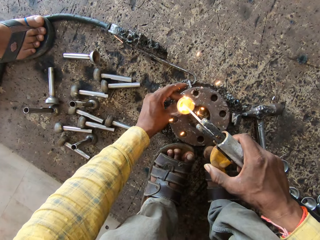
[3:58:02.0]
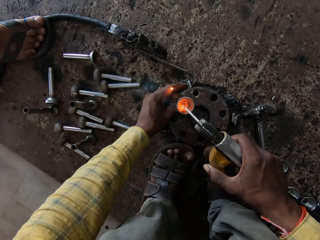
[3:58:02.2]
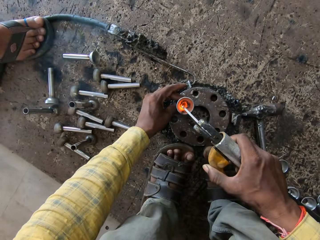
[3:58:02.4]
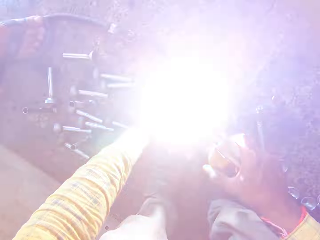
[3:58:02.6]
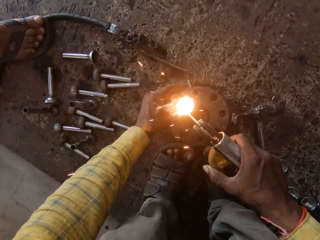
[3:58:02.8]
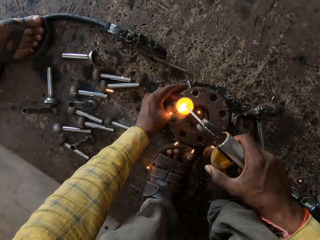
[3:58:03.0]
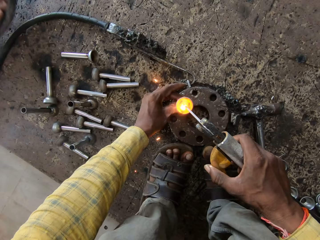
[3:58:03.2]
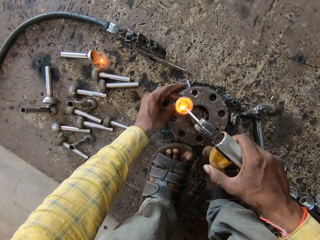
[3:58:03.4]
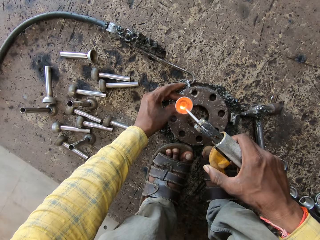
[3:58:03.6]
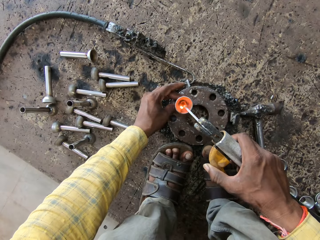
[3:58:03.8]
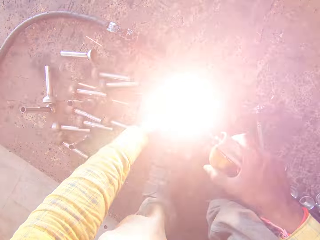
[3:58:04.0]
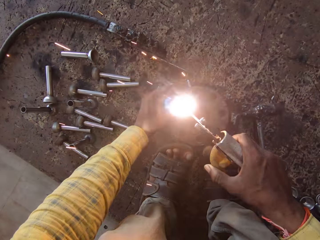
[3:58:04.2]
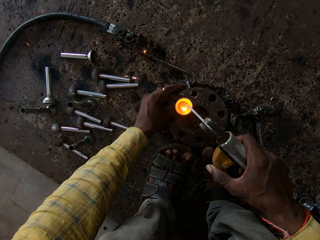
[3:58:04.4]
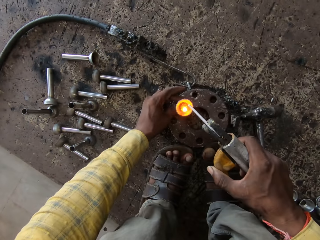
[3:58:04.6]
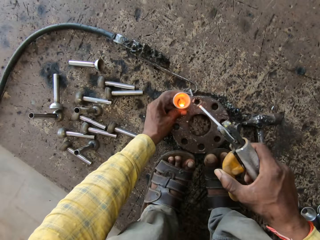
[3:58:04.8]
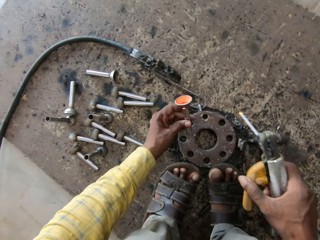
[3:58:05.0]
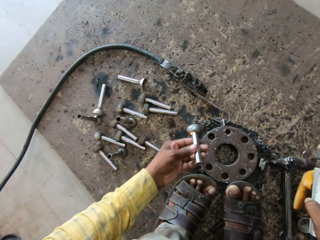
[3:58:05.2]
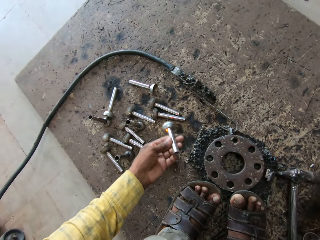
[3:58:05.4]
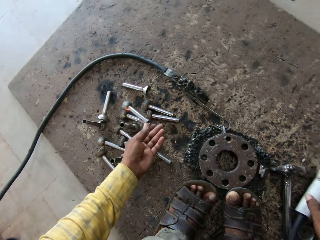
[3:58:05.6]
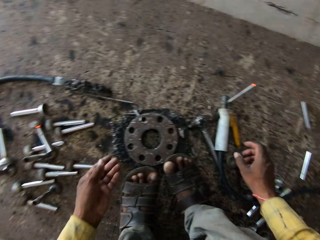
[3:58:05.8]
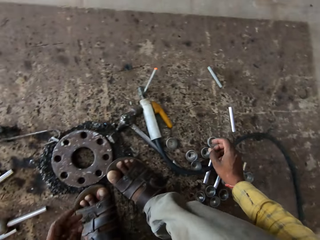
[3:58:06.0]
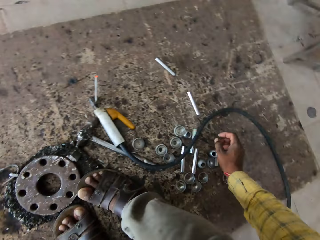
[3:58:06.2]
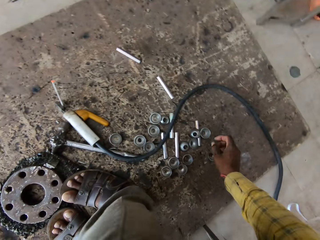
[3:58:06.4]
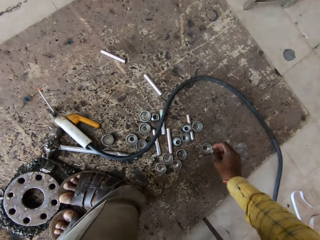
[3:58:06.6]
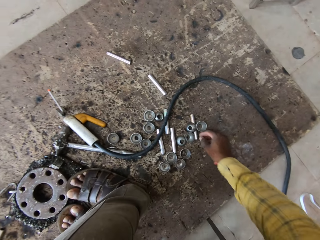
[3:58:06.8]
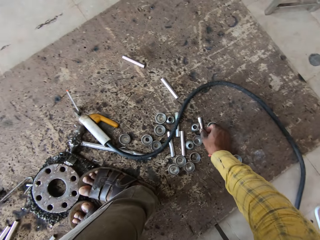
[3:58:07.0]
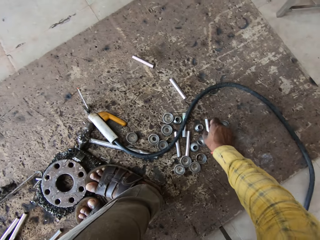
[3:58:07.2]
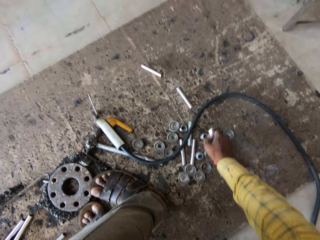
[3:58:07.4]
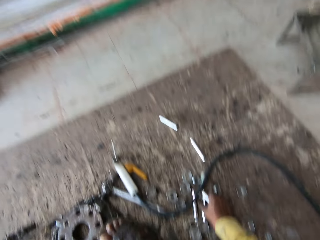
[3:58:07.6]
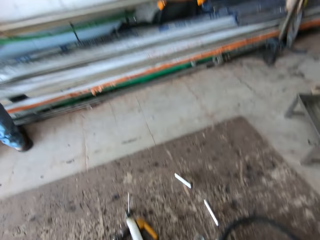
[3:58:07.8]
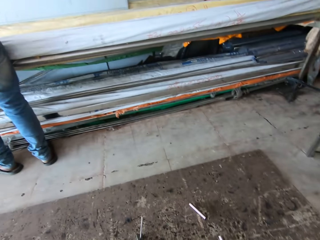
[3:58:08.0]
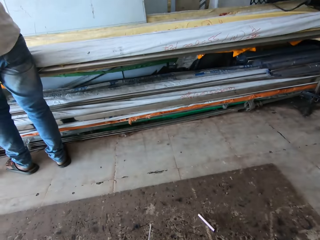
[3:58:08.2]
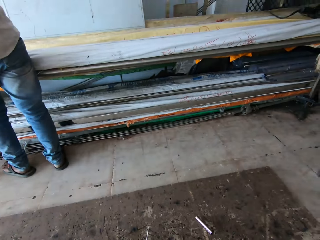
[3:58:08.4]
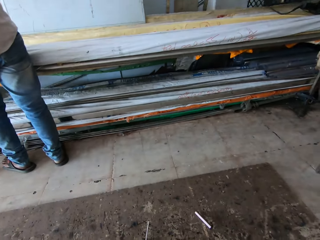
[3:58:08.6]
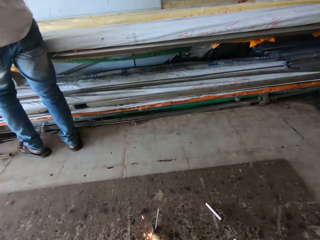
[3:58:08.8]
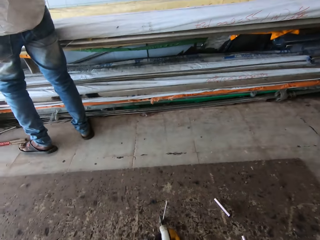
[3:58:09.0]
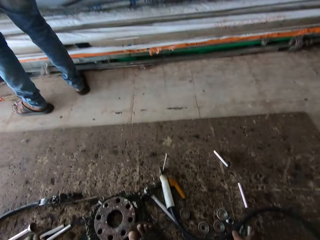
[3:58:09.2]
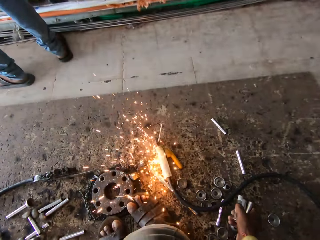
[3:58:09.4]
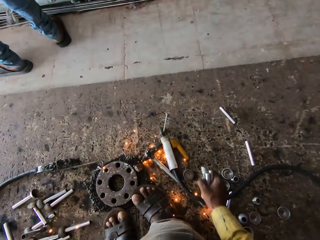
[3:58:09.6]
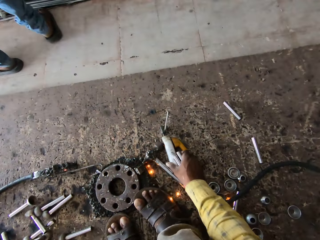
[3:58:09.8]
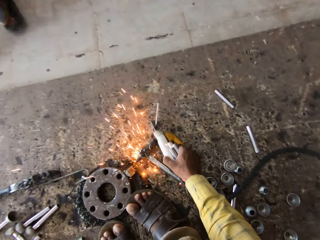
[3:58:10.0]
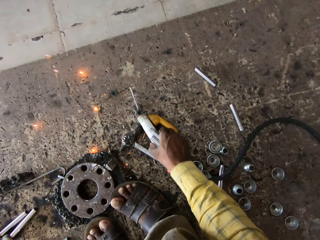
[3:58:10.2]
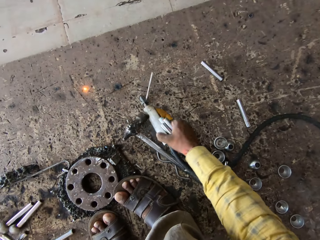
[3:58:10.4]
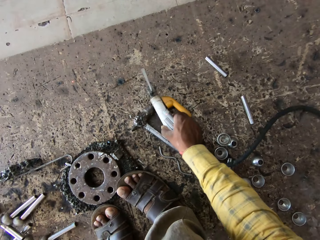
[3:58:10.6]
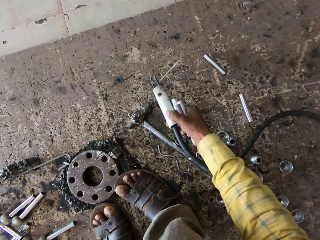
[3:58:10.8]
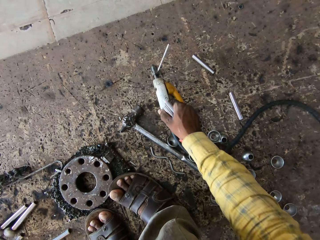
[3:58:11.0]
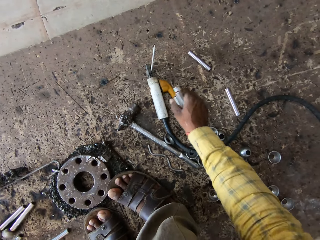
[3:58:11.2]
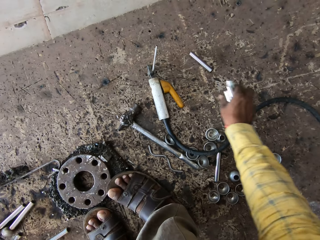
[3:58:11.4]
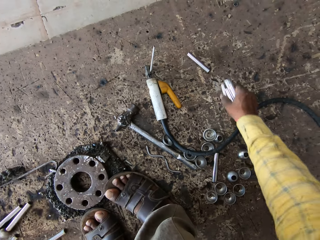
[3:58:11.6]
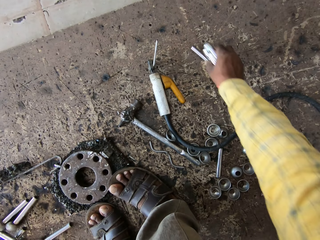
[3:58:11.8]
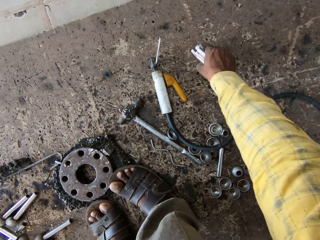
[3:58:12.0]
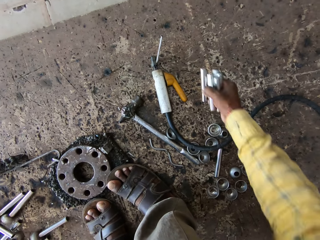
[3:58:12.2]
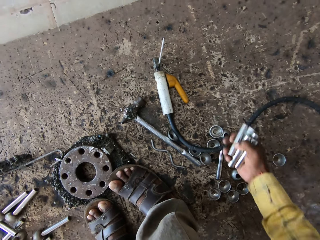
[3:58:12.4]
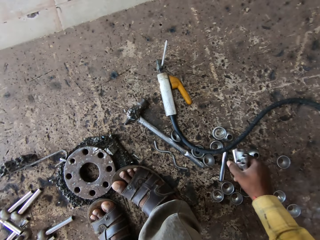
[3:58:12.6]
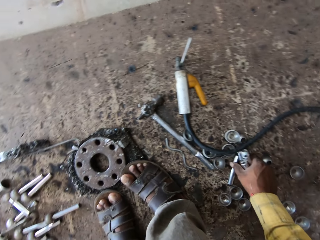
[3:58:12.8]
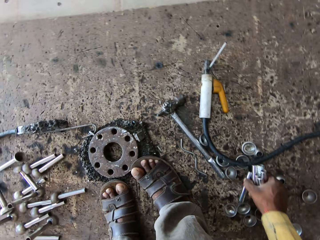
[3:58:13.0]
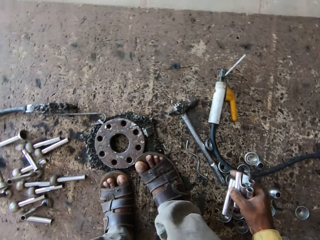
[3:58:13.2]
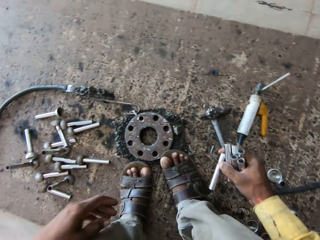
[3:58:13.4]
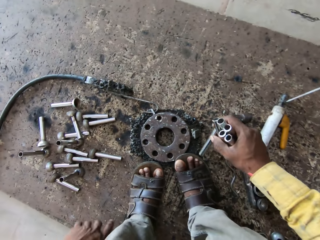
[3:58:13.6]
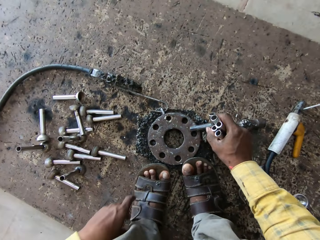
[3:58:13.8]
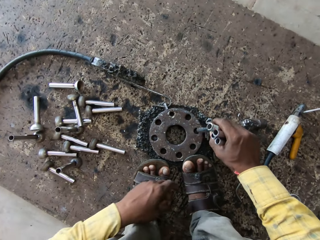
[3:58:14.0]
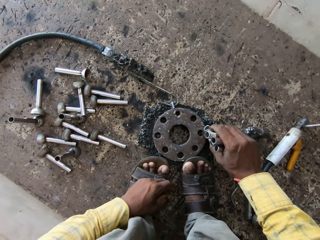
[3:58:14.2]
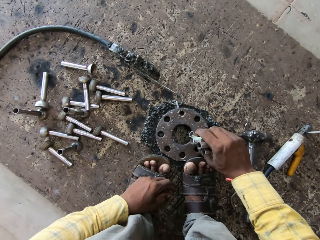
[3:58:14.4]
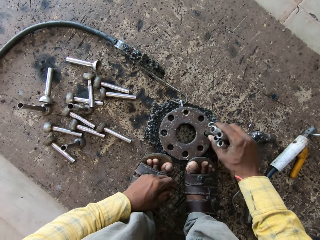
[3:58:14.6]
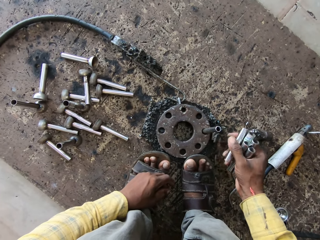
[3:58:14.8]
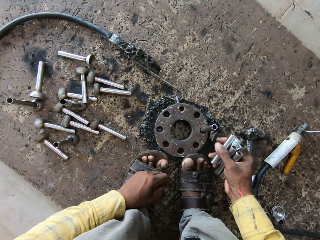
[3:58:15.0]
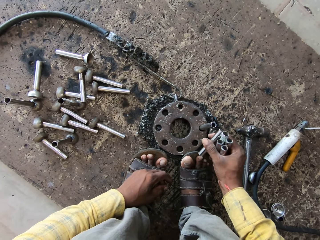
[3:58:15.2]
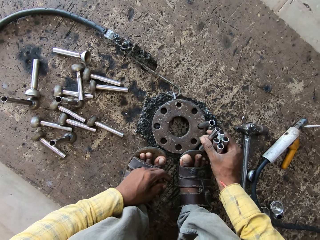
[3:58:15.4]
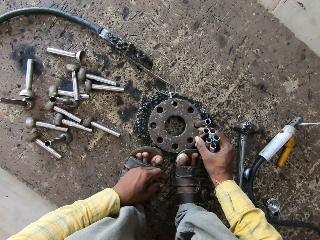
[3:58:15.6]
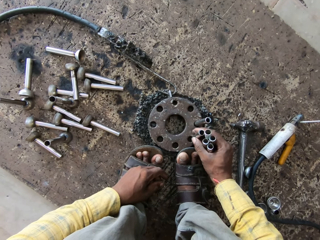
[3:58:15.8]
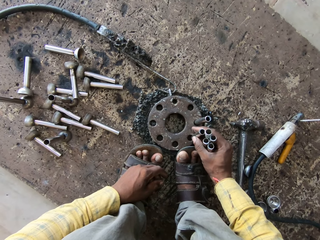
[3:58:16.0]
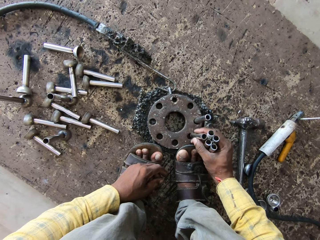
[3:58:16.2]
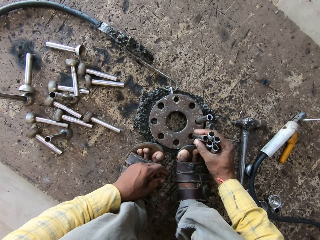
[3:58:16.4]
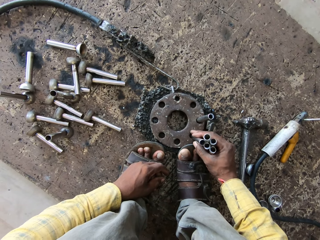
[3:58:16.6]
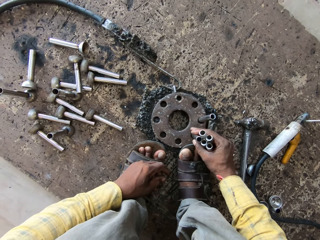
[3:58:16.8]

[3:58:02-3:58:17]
The camera wearer burns a stamped flange weld nut. They stop burning the stamped flange weld nut. They burn the stamped flange weld nut. A person moves a leg. The camera wearer stops burning the stamped flange weld nut. They burn the stamped flange weld nut. They pick the stamped flange weld nut. They throw the metal on the floor. They look around. They pick a stamped flange weld nut. They look around. The person moves a leg. The camera wearer touches the welding machine. They hold a welding pick. They put down the welding pick. They pick the stamped flange weld nuts. They put a stamped flange weld nut on a metal.

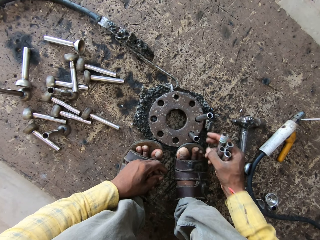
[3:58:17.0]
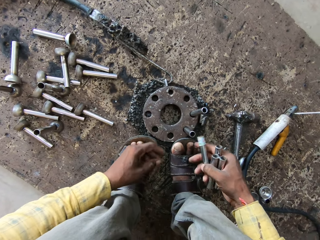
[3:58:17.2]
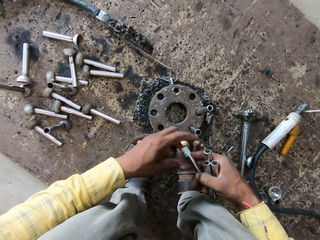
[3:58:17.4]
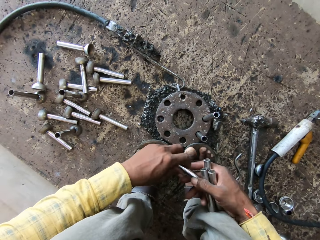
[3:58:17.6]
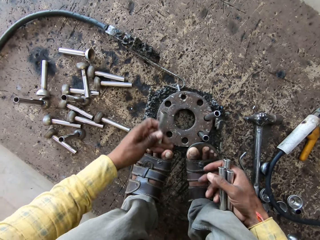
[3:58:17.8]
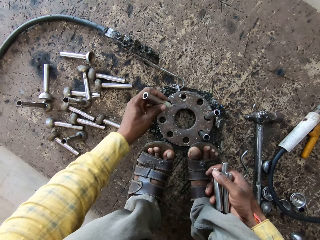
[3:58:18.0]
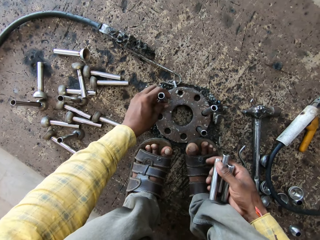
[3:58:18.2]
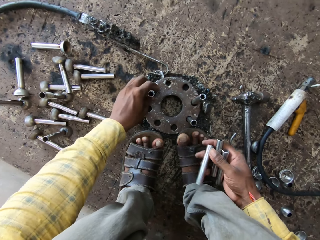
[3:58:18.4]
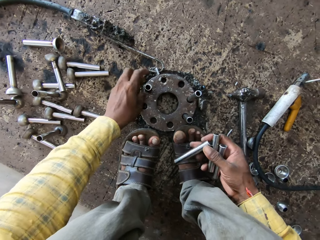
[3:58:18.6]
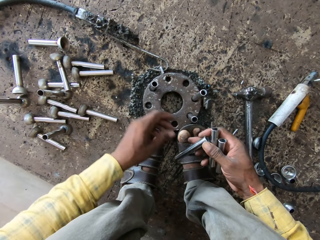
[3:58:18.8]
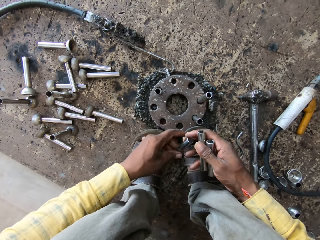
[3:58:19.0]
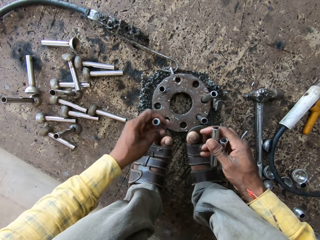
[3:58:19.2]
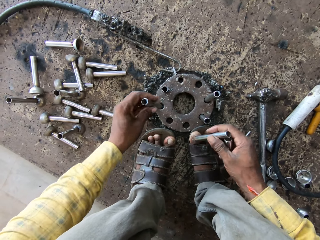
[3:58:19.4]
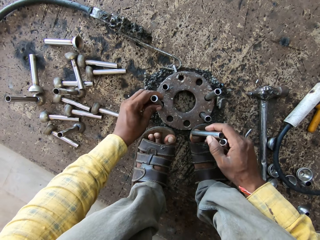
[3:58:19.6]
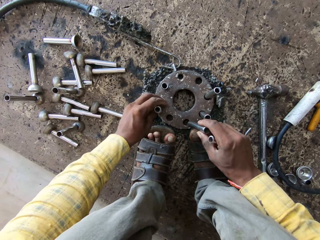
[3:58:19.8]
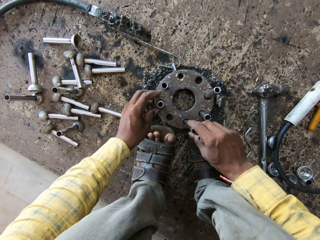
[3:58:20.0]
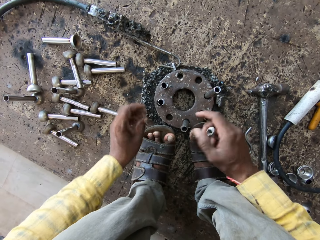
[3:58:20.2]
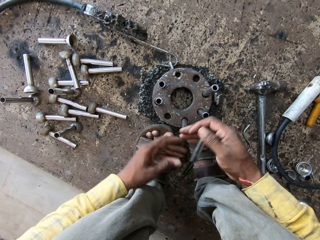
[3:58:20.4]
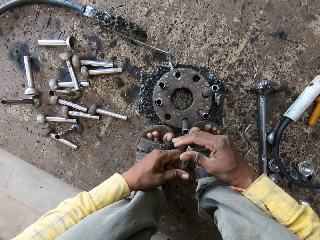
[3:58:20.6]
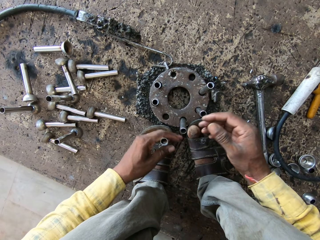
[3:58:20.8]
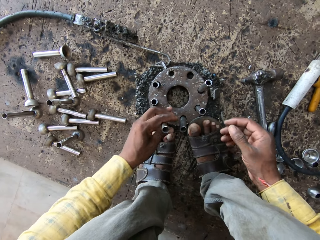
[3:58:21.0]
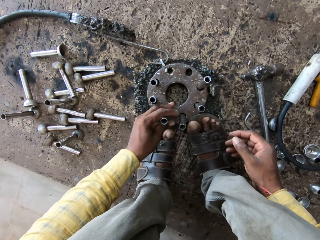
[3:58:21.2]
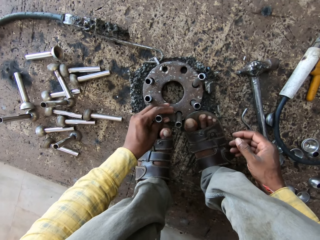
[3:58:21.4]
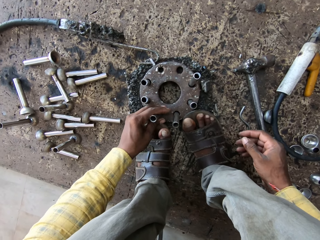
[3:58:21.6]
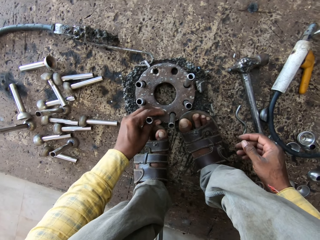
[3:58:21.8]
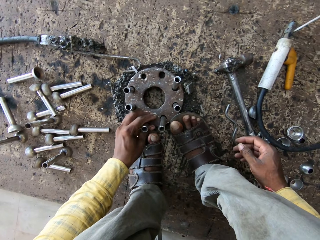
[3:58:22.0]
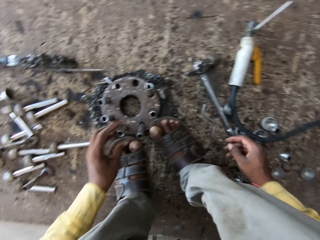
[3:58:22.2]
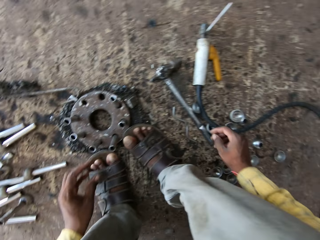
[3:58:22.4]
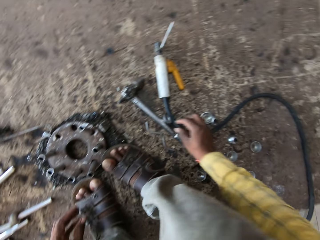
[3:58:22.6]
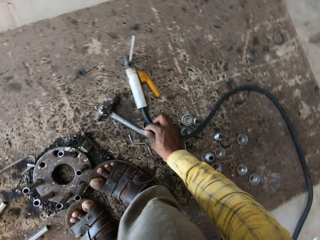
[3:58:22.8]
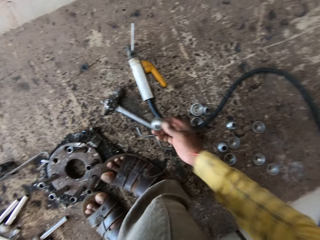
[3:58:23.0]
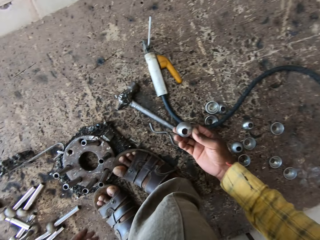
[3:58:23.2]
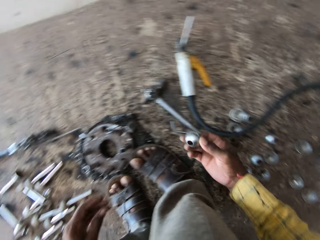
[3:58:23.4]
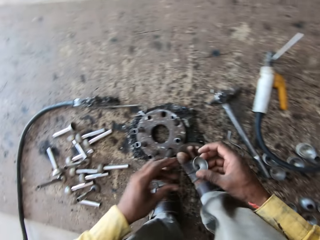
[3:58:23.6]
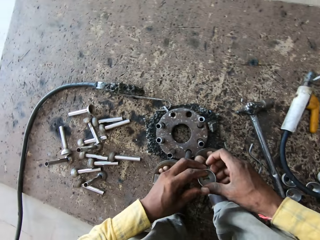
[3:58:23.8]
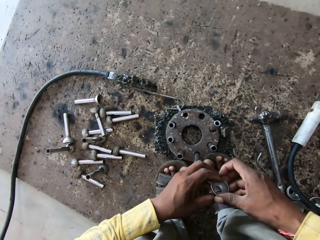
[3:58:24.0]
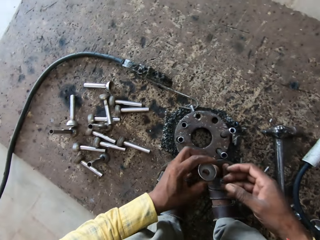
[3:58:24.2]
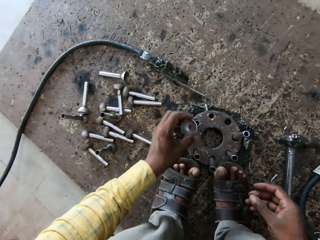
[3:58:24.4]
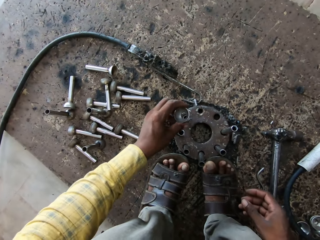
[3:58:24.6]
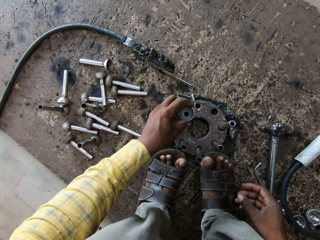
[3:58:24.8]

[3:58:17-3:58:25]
The camera wearer holds a stamped flange weld nut. They put the stamped flange weld nut on a metal. They hold the stamped flange weld nut. They put the stamped flange weld nut on the metal. They hold the stamped flange weld nut. They put the stamped flange weld nut on the metal. They look around. They pick the stamped flange weld nuts. They hold the stamped flange weld nut.
